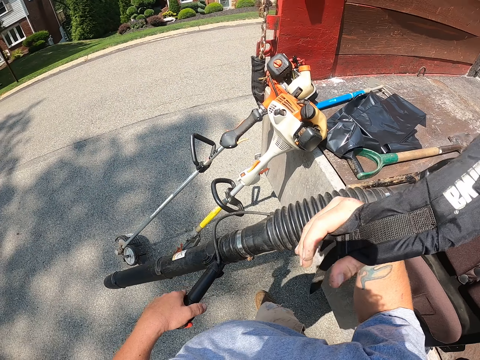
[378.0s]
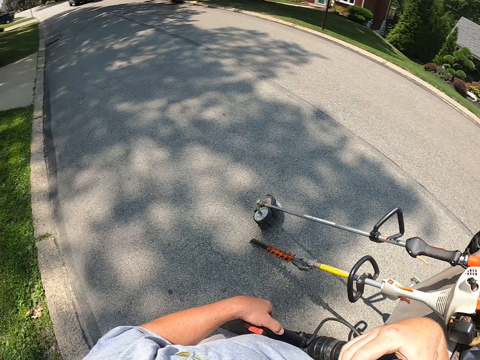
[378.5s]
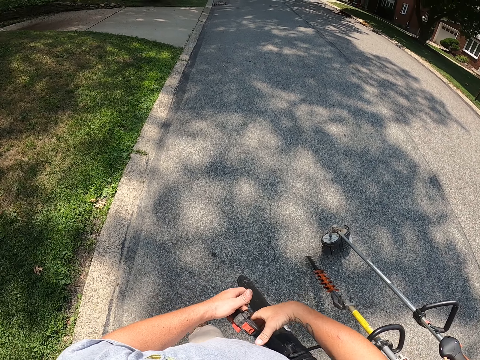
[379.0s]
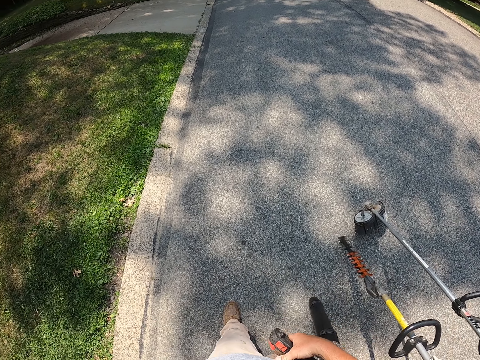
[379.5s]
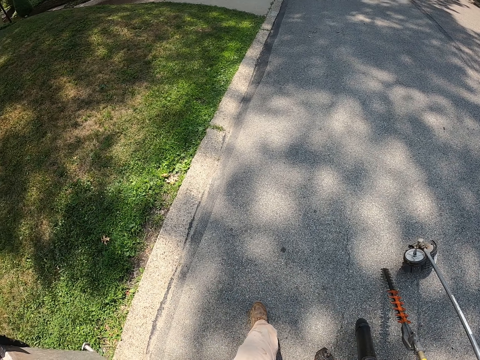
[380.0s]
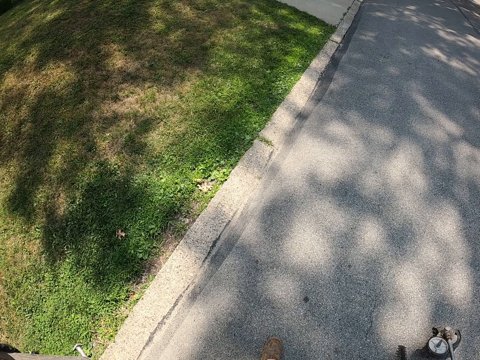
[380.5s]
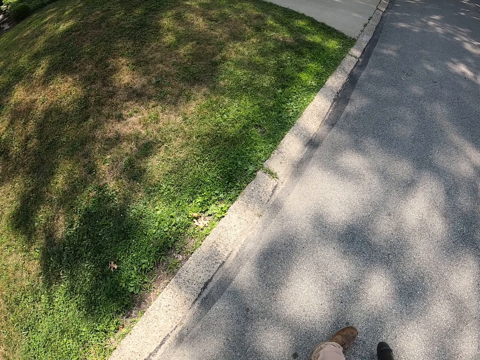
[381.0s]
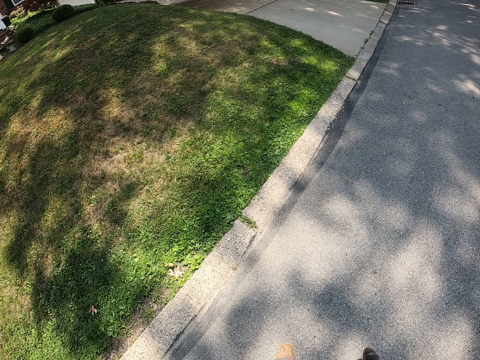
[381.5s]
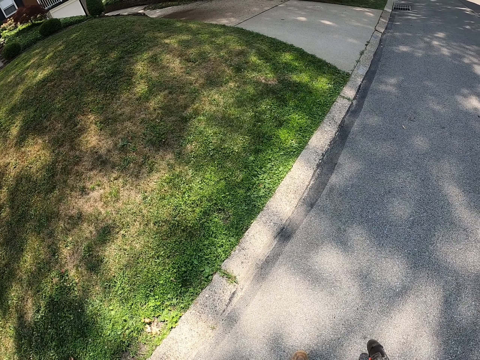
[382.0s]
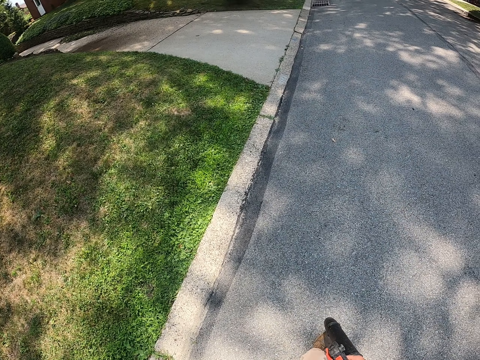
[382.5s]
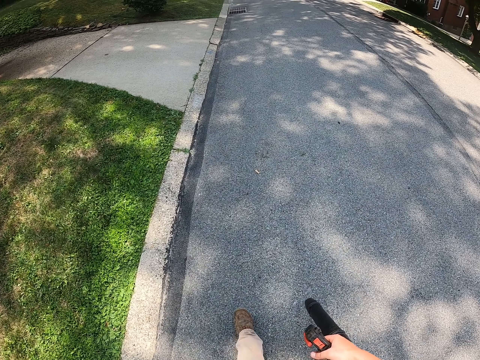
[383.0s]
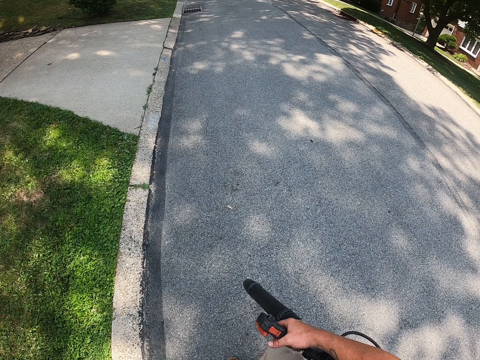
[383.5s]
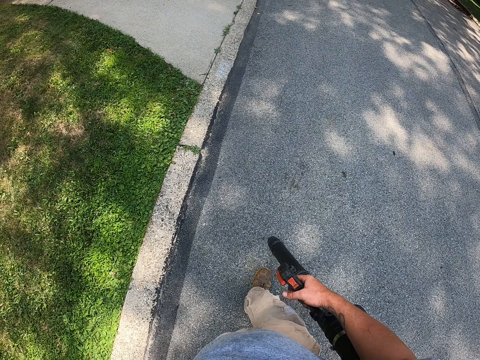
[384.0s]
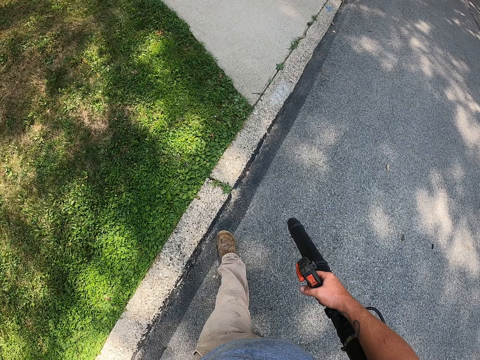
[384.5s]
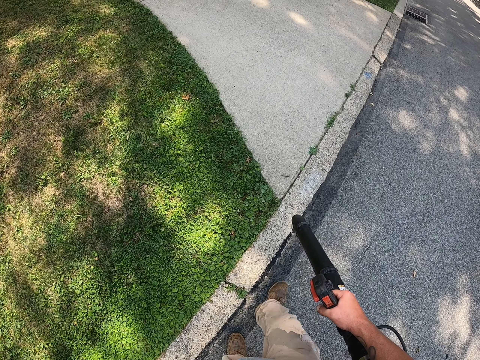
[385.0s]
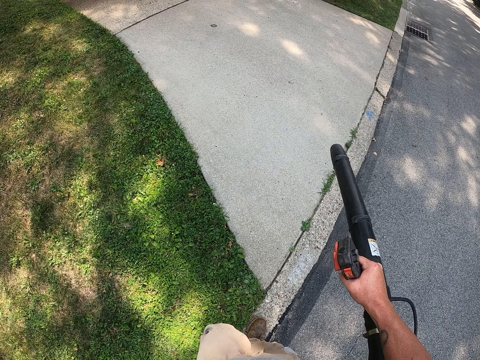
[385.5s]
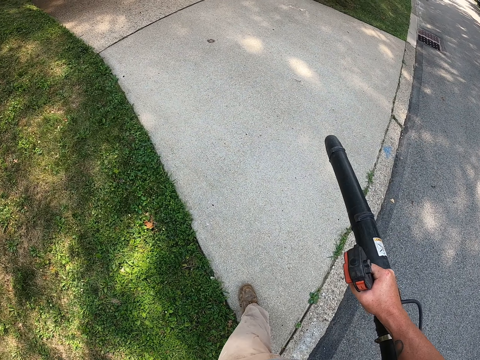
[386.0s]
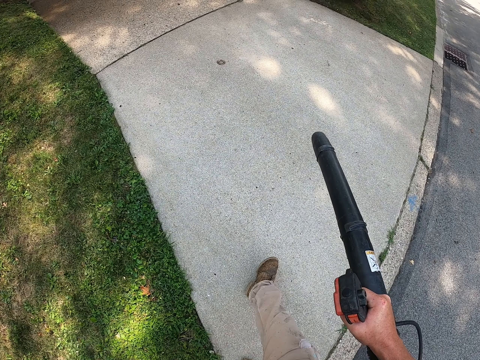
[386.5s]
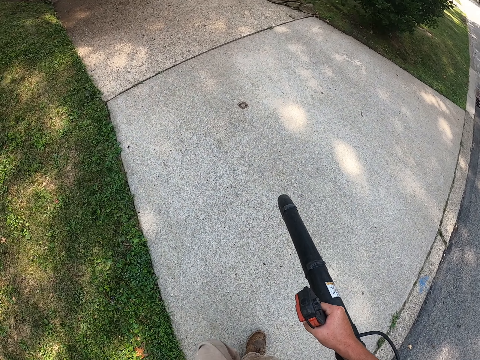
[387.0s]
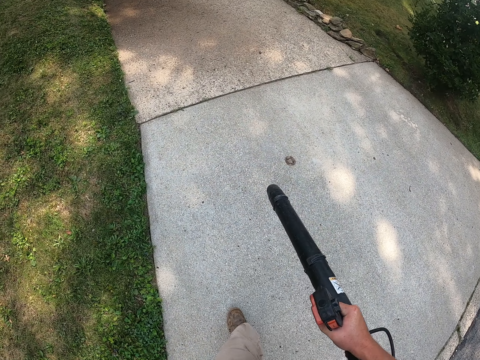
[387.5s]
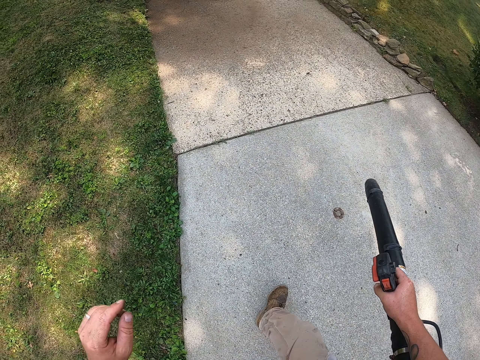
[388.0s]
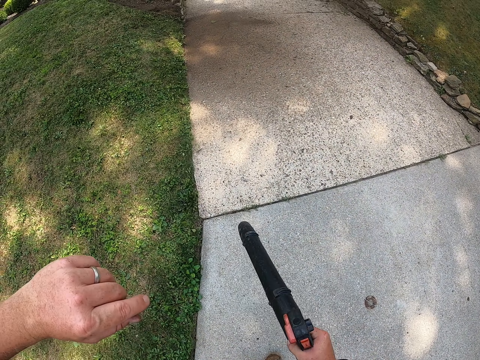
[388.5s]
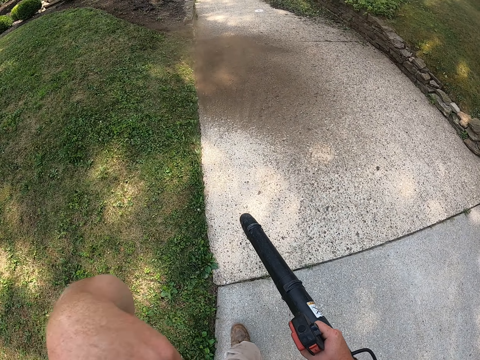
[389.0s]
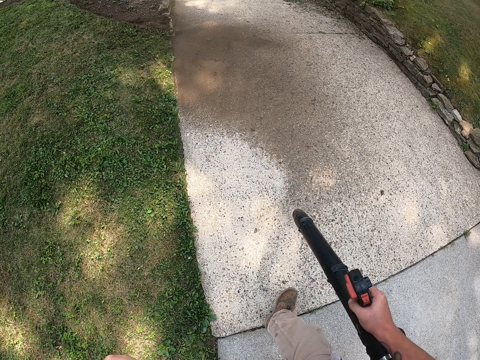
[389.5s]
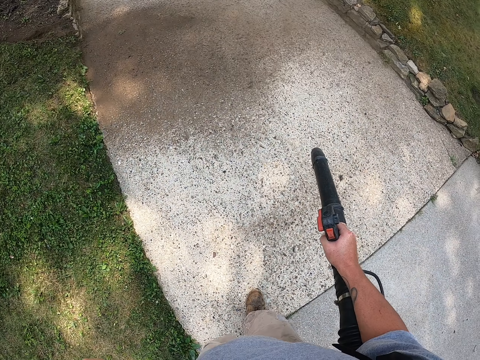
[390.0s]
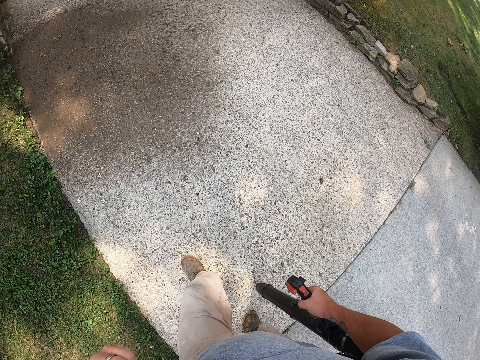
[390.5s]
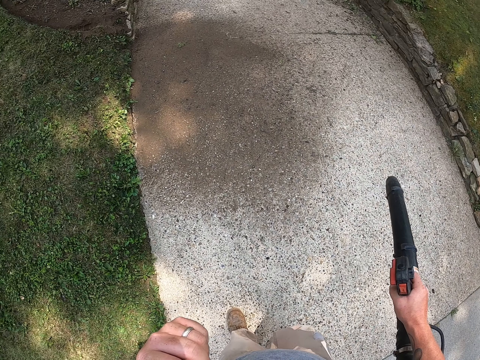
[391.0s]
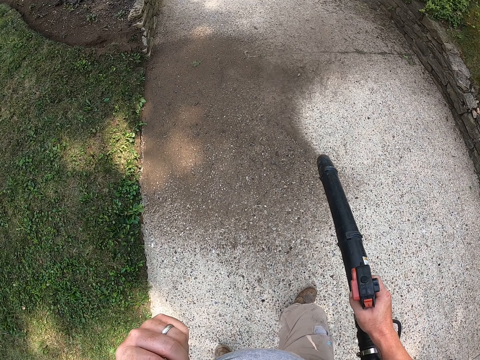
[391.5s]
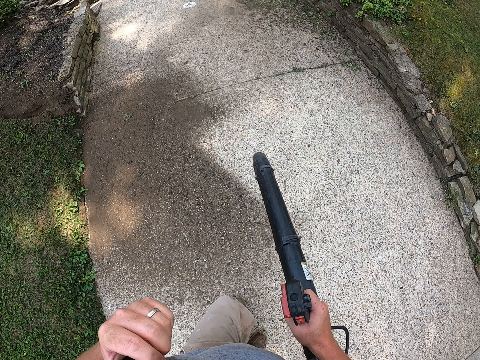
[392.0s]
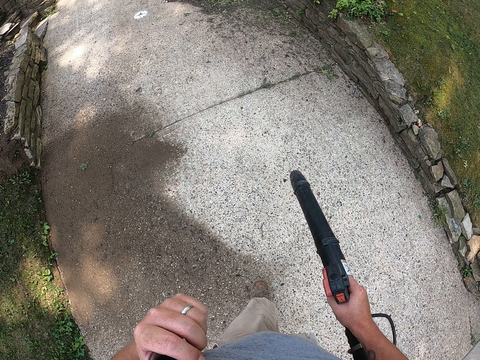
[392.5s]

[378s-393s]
The camera wearer carries the vacuum cleaner on his back. He puts the air blower on the back. He walks on the road. He steps on the path. He vacuums the path and blows dust on the pavement.

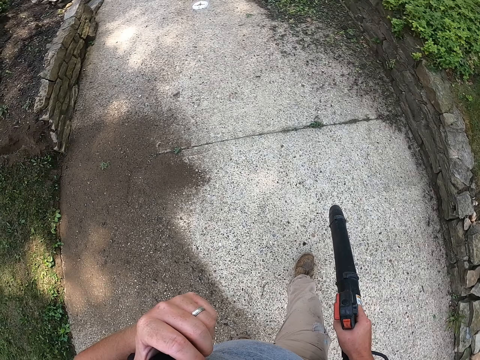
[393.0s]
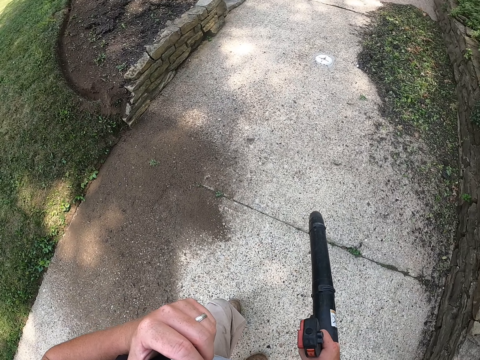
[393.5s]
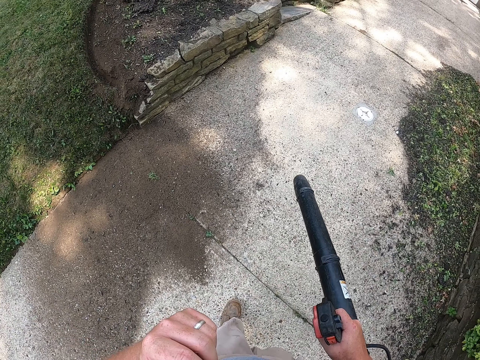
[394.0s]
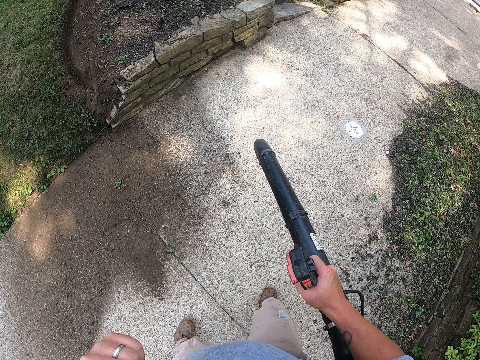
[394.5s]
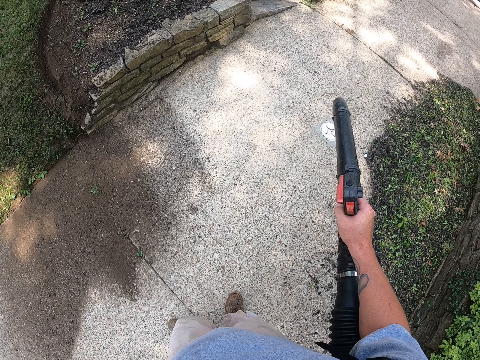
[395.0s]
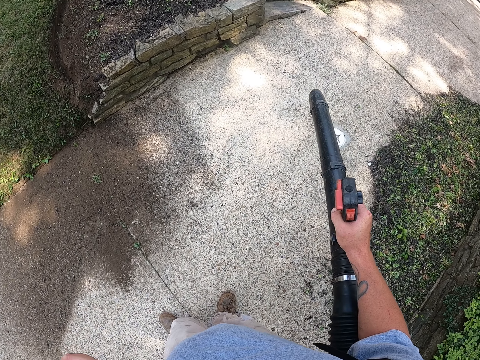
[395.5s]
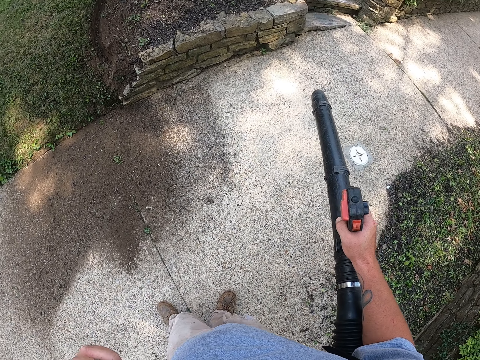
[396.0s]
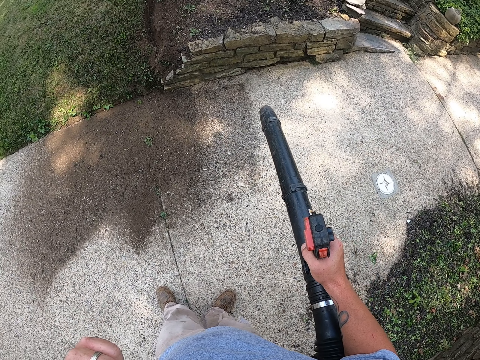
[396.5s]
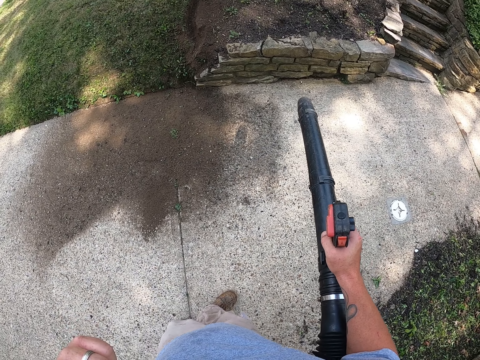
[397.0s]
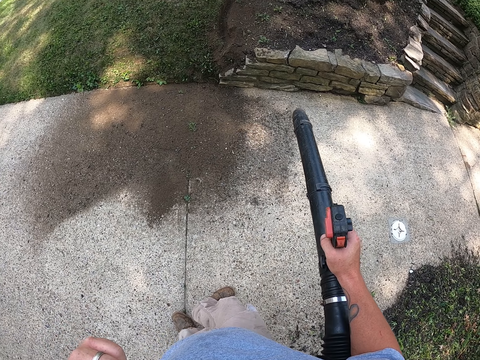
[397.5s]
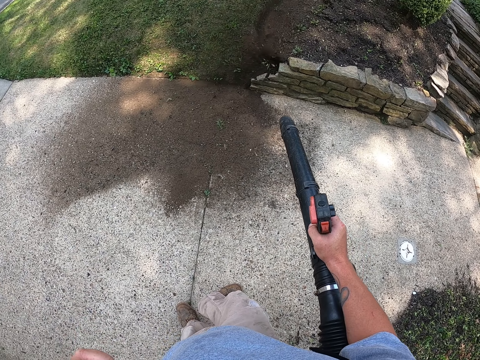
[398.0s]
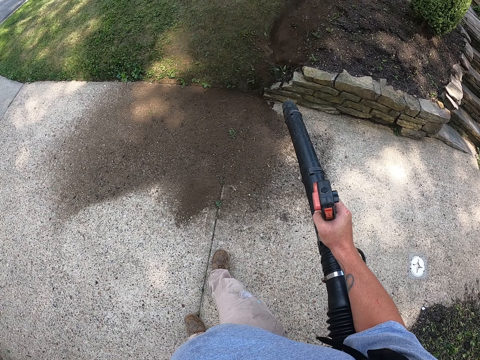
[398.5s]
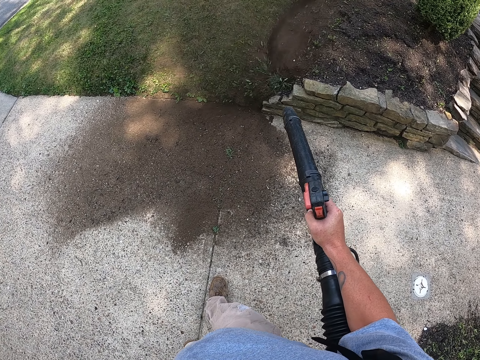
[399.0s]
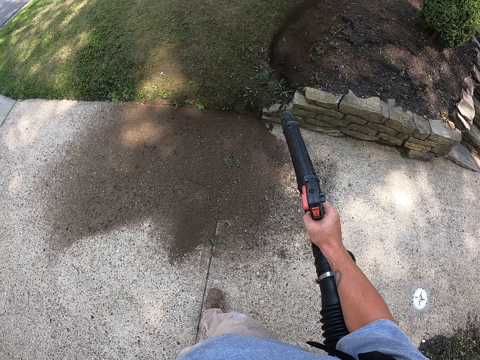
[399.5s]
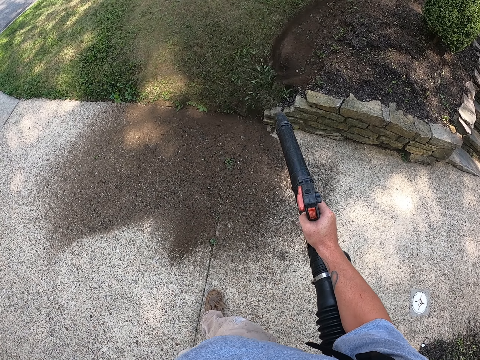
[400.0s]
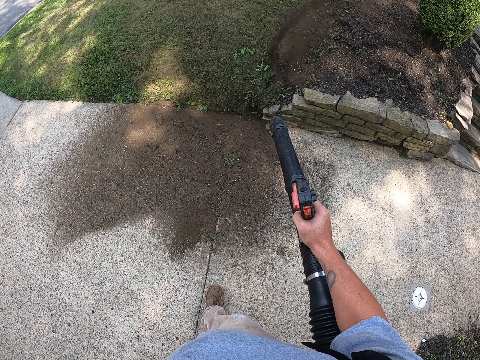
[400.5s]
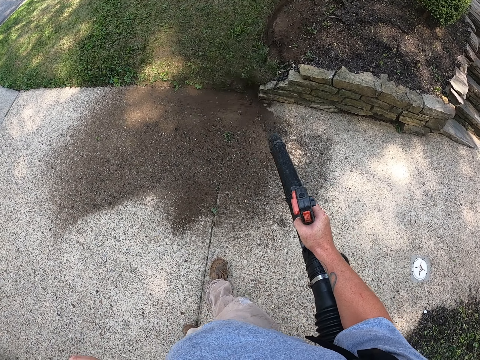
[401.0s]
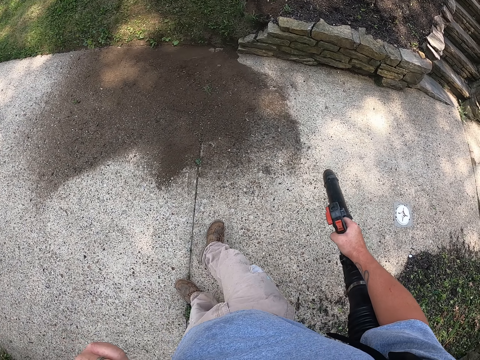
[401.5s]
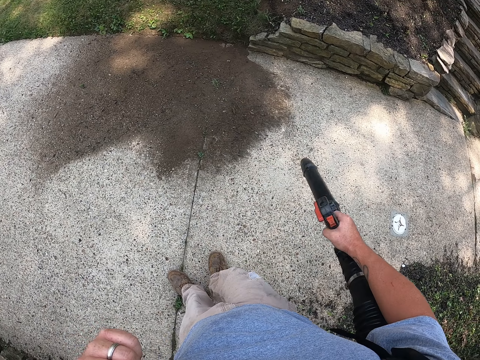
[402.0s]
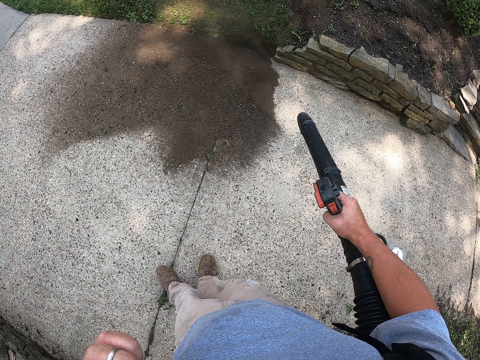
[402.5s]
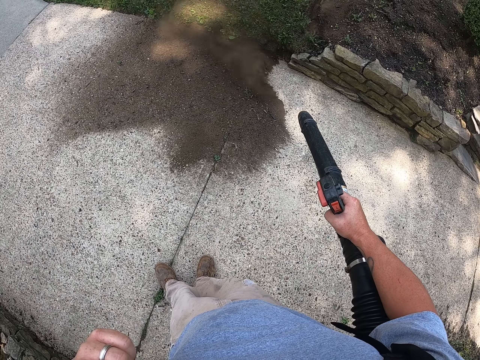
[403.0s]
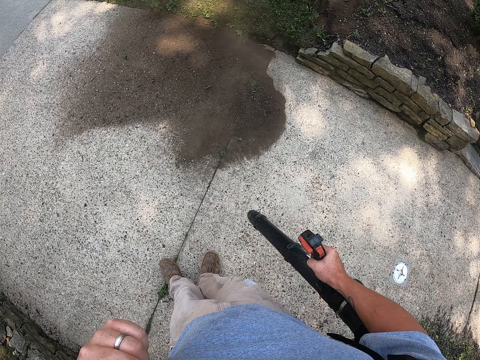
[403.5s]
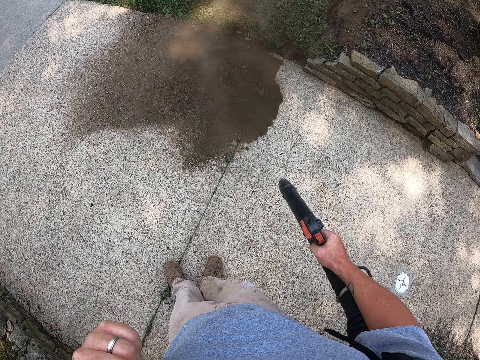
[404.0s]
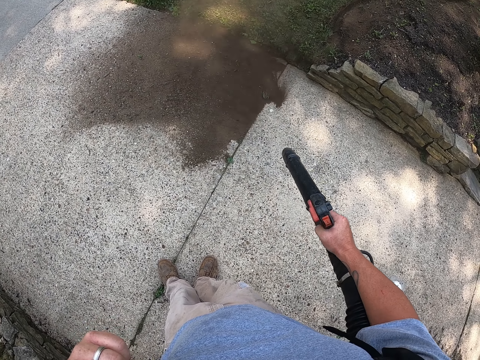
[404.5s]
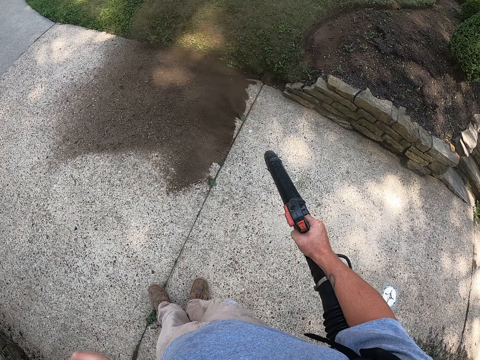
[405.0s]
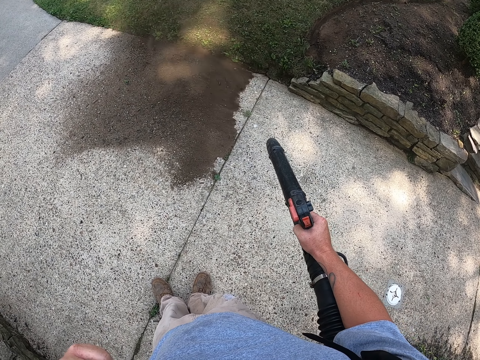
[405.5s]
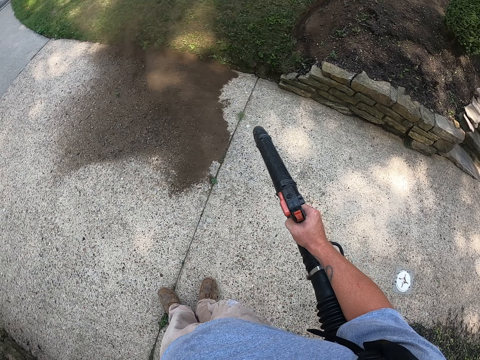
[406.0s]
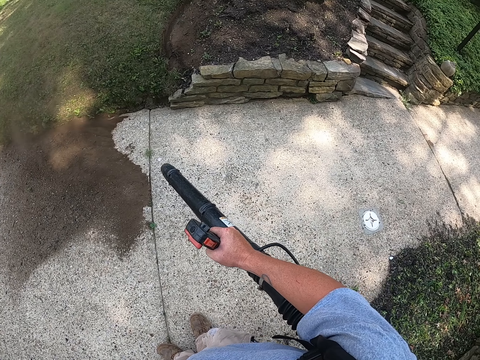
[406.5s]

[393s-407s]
The camera wearer vacuums the grass, stands on the path and vacuums the path.
